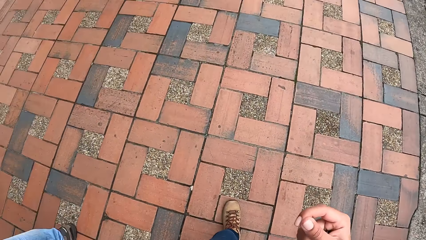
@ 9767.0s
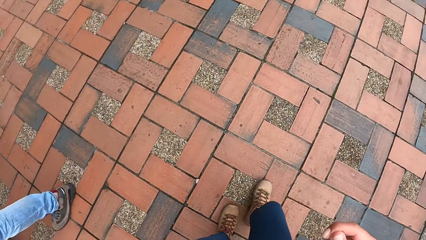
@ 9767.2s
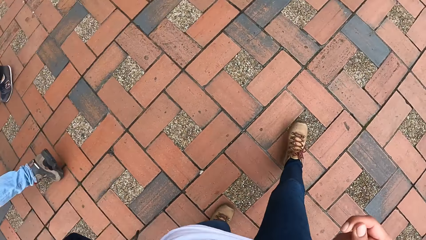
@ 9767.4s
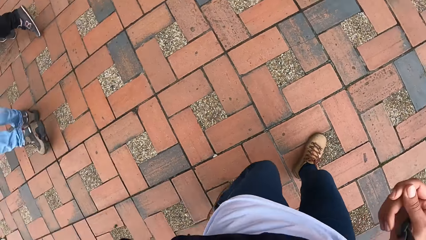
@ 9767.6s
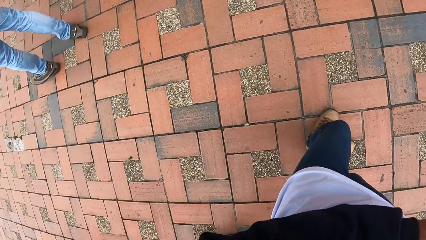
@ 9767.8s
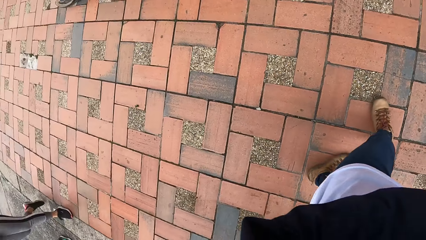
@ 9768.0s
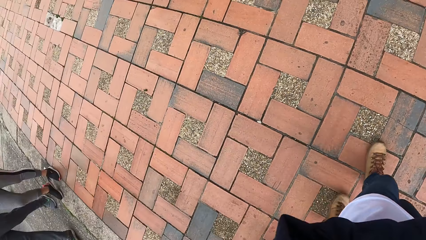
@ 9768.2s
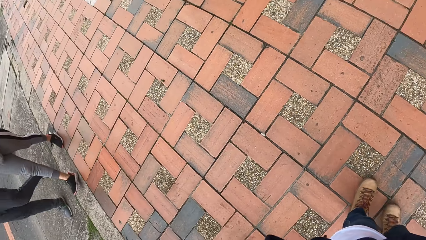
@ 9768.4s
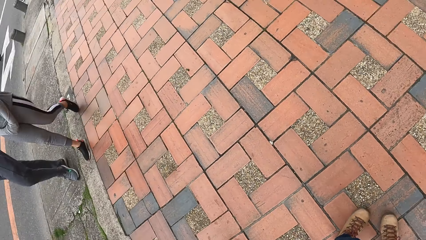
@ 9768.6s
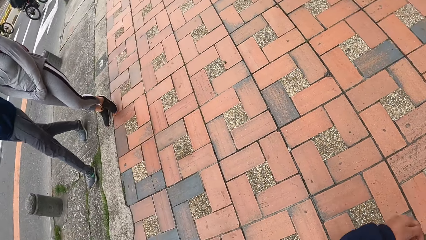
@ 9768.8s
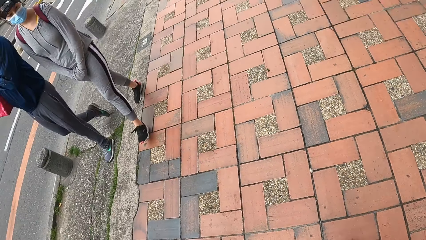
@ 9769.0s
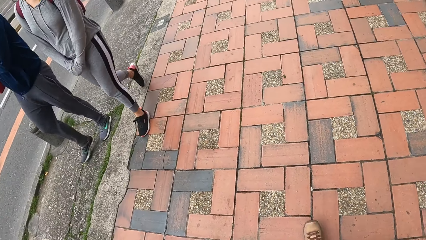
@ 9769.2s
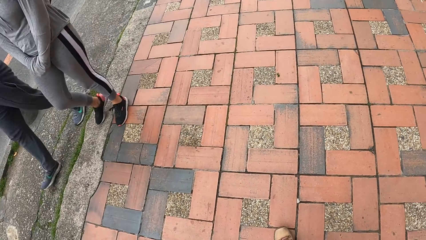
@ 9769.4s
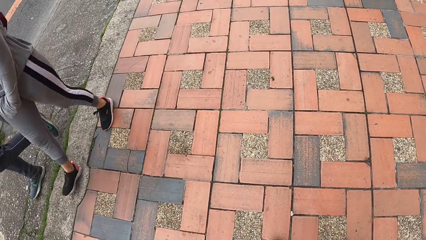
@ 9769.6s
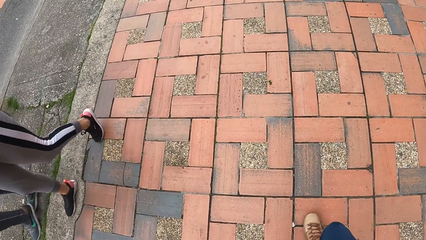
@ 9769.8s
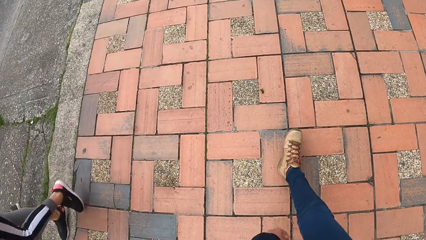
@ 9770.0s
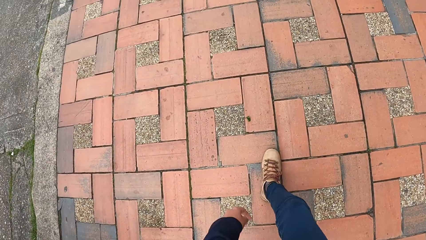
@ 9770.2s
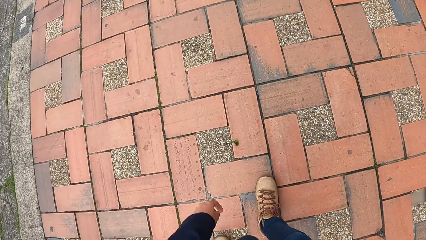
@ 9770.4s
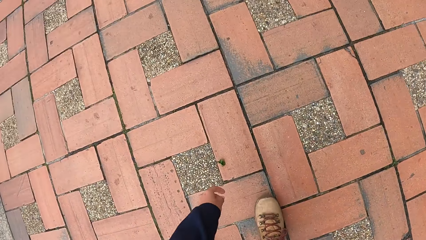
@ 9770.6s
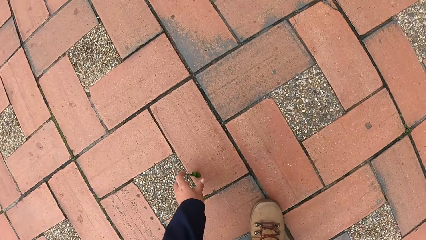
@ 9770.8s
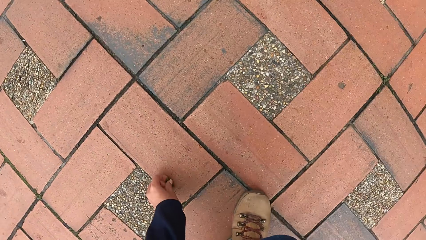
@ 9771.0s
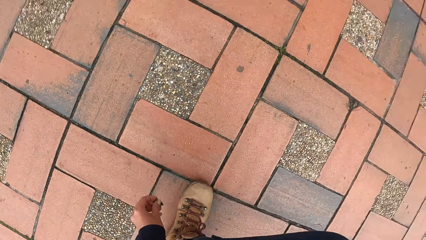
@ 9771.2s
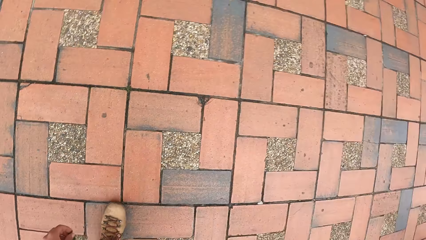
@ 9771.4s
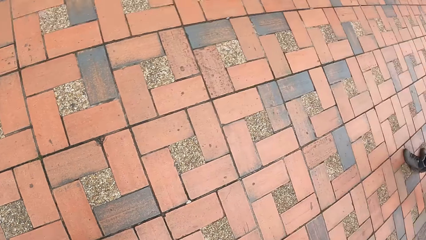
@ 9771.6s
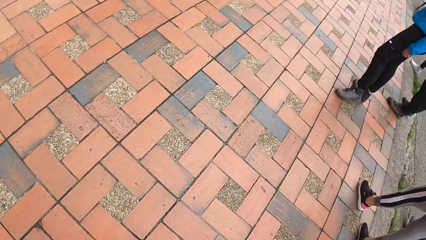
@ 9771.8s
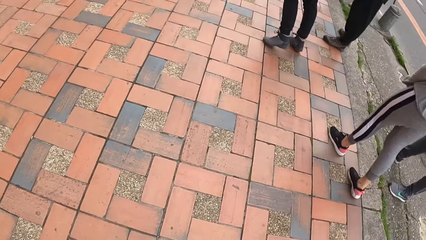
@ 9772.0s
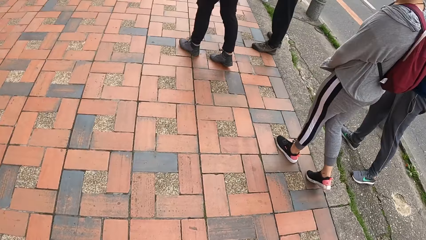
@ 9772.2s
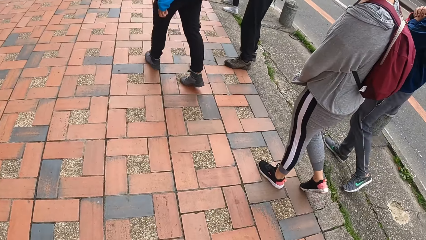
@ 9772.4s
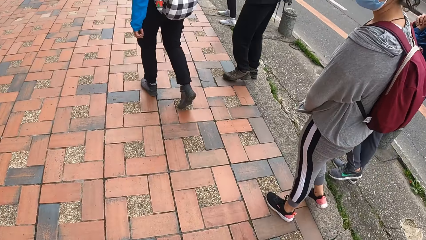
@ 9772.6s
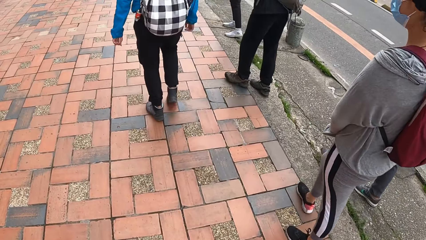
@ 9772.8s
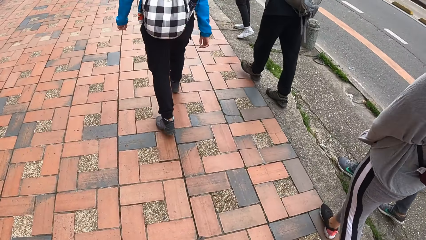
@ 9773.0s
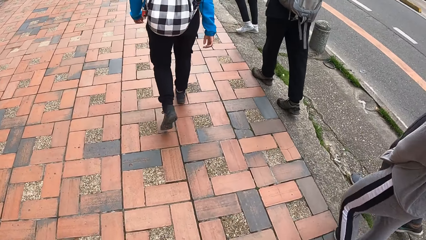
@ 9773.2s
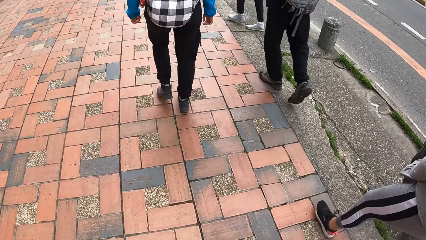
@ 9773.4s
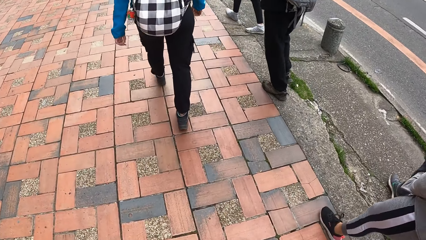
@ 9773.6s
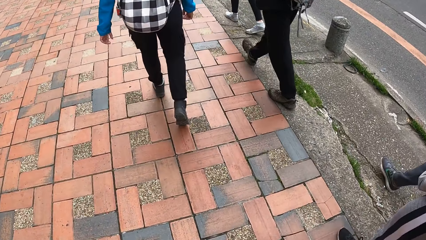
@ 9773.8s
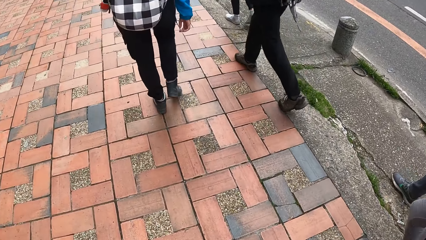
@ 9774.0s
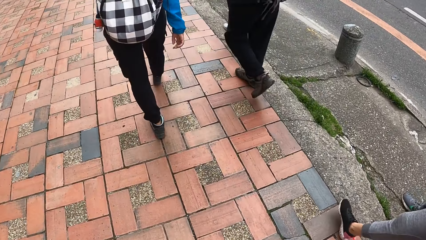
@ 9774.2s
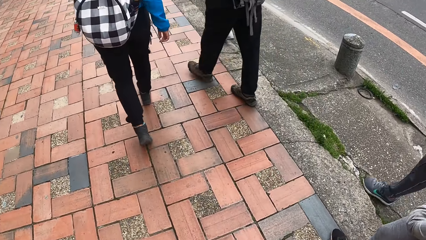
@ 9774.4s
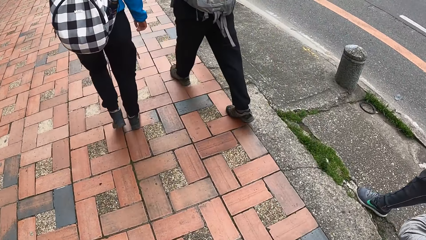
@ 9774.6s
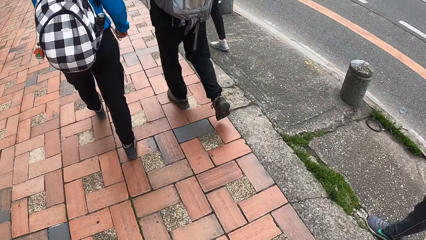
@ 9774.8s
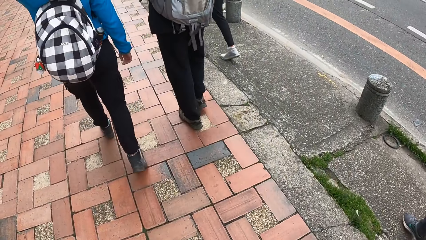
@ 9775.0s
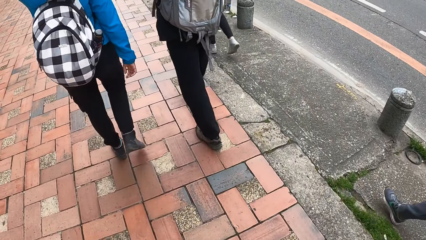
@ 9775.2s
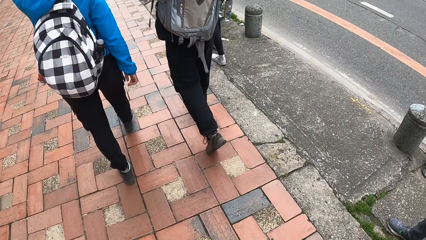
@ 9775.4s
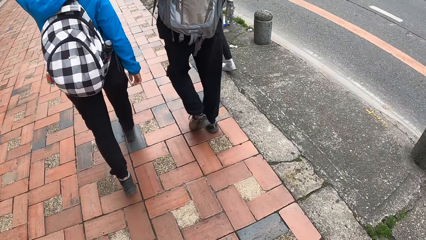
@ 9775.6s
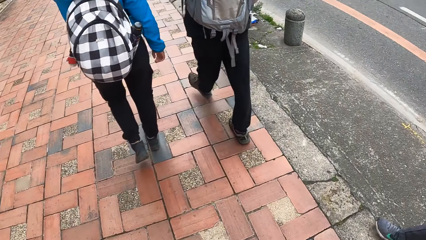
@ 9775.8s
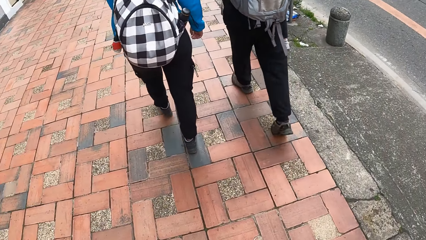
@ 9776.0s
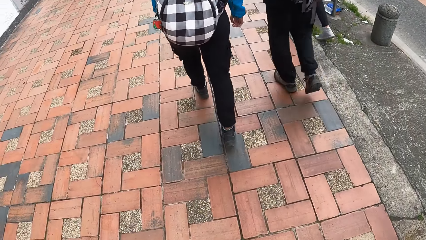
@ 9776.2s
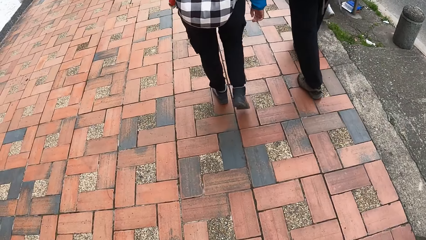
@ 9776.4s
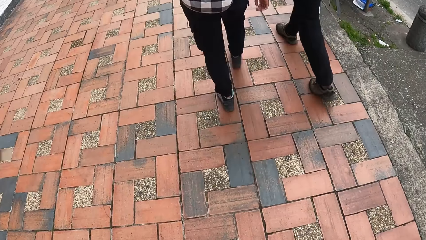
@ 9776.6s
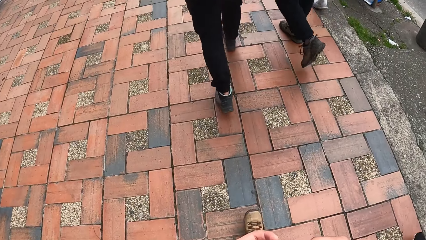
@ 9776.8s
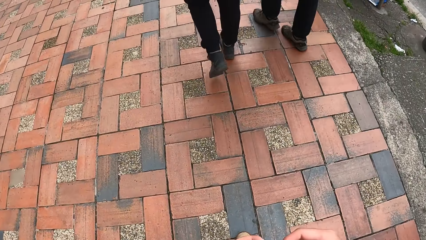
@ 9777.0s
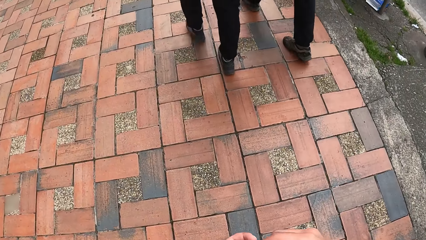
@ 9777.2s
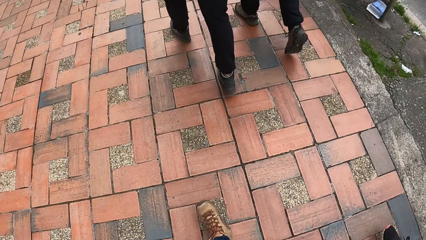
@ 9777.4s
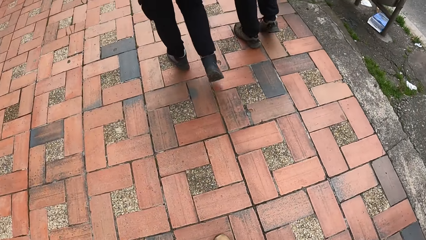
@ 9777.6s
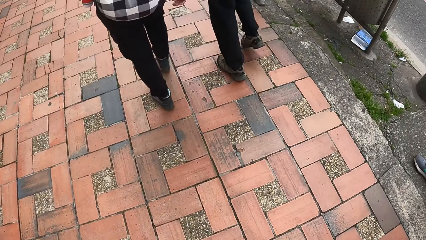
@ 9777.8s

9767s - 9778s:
The camera wearer picks a cloverleaf from the sidewalk with his left hand. He walks on the sidewalk. He walks on the sidewalk with a man and a woman.

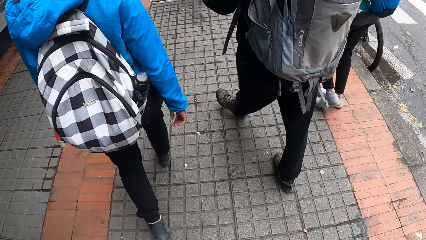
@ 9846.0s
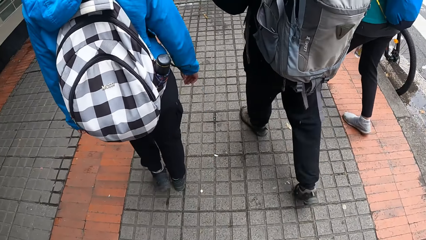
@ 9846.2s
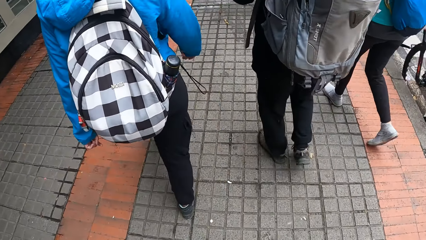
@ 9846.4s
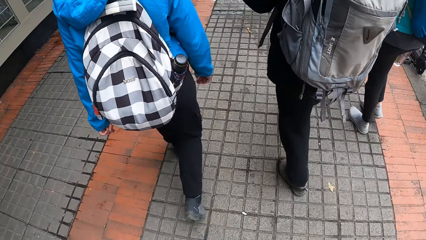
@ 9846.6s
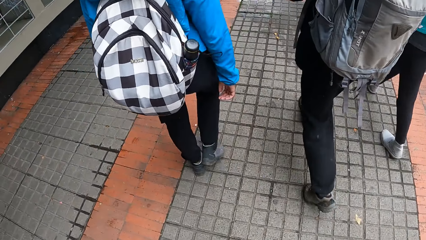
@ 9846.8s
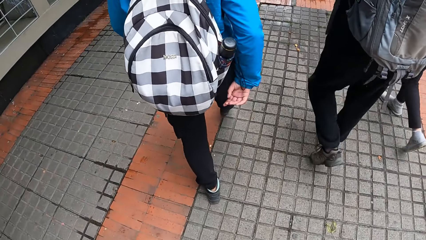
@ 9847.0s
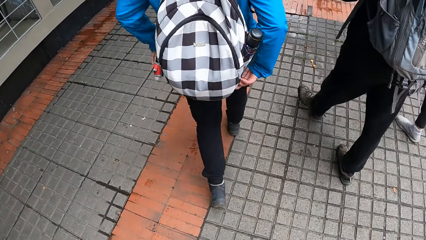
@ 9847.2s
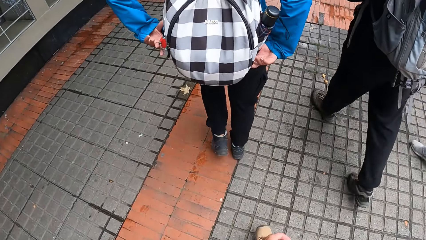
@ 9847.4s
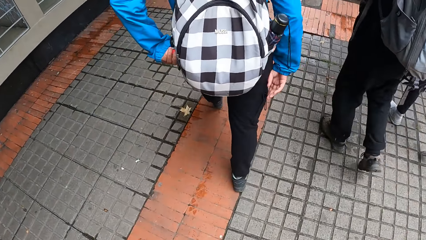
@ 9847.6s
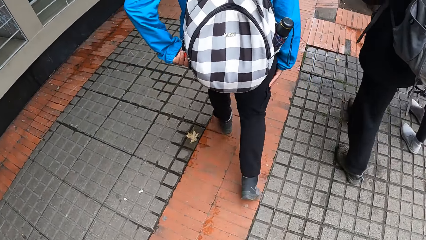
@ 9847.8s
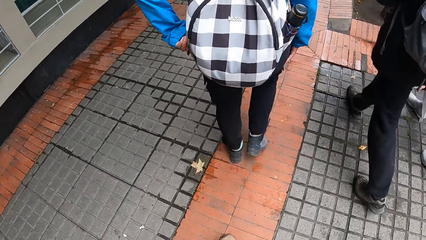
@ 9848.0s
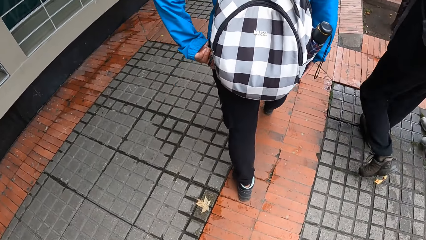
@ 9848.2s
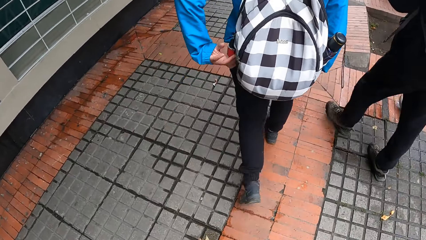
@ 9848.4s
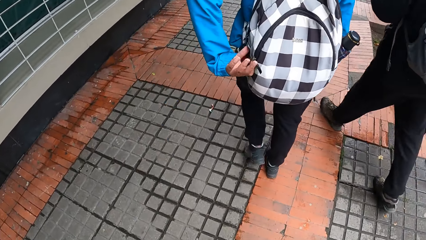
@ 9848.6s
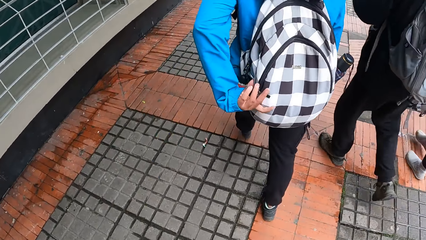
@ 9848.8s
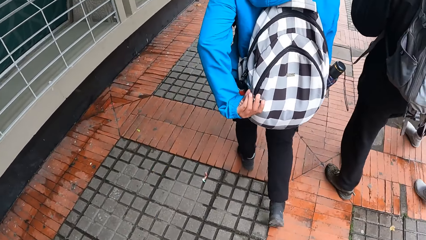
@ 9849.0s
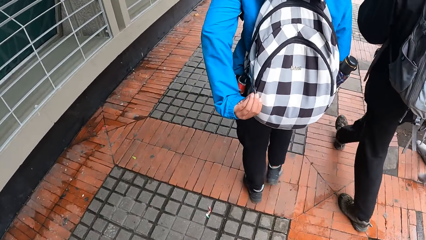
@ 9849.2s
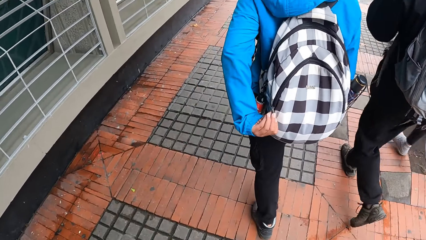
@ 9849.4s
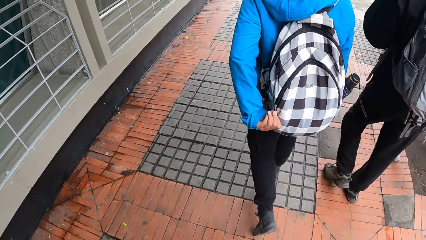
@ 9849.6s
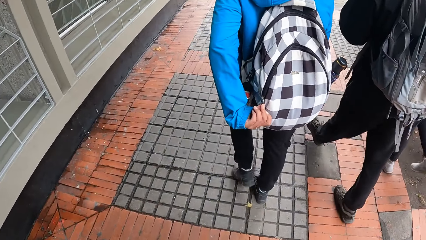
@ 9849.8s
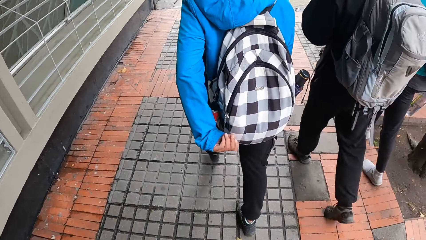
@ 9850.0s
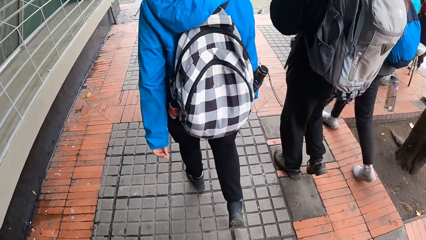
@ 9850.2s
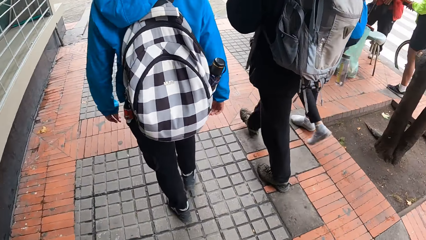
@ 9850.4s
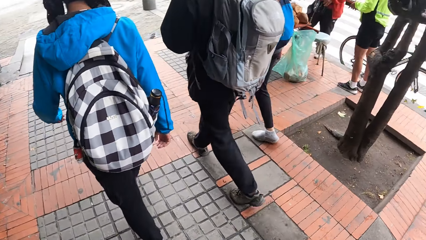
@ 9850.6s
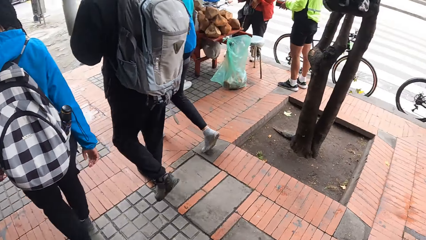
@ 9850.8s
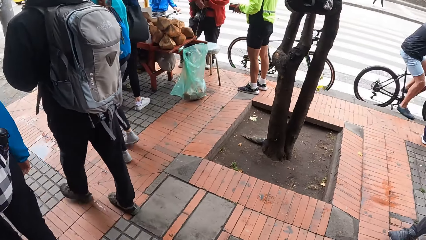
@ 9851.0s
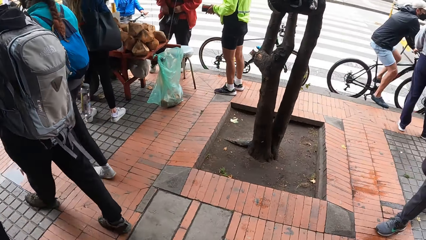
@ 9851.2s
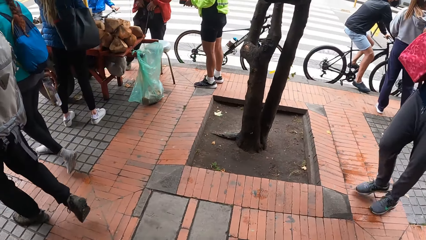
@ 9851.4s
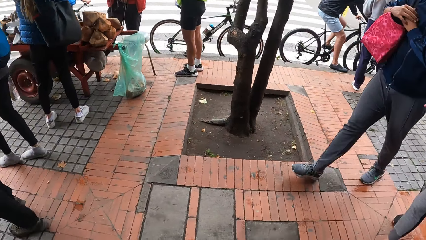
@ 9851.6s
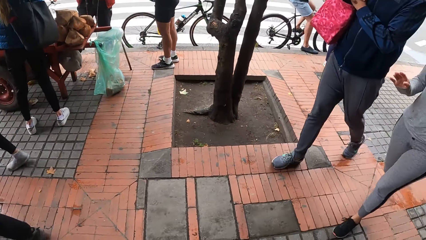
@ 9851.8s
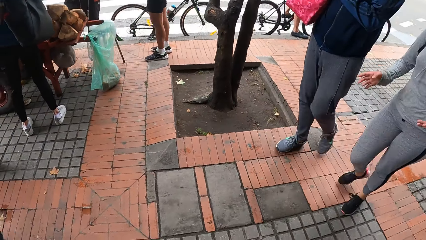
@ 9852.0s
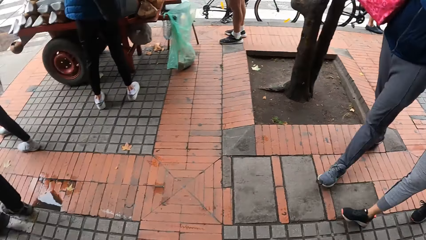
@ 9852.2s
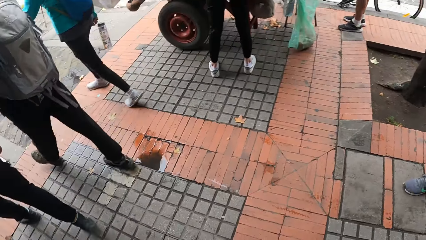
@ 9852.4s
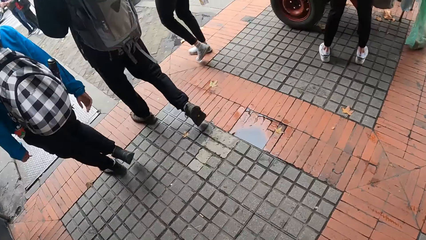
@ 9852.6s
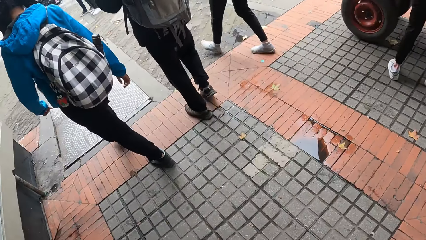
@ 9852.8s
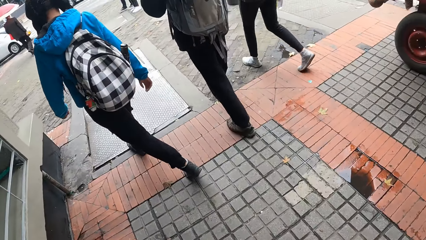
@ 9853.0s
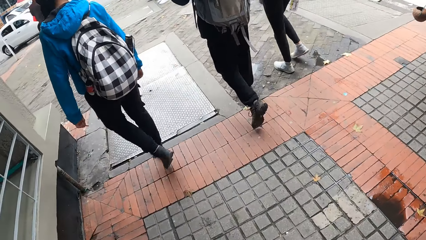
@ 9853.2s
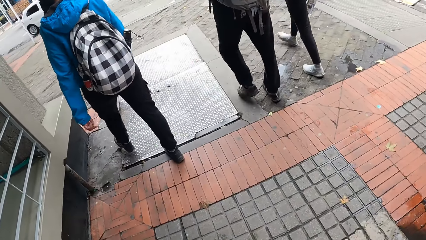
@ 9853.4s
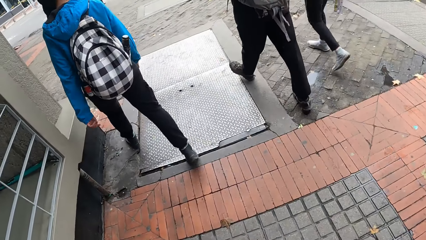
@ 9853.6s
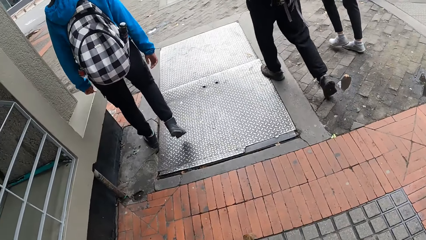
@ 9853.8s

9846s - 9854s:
The woman touches the bag on her back with her right hand. She zips the bag on her back with her left hand.
